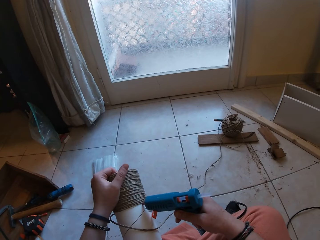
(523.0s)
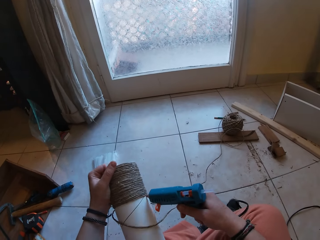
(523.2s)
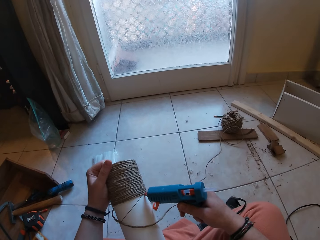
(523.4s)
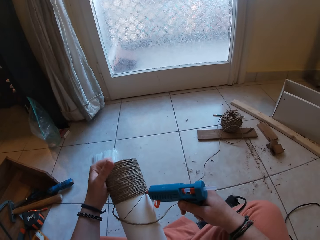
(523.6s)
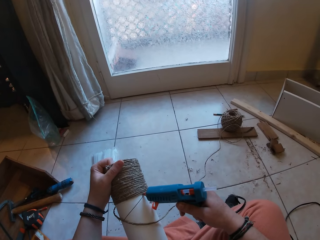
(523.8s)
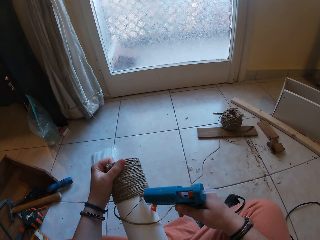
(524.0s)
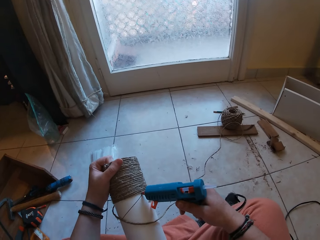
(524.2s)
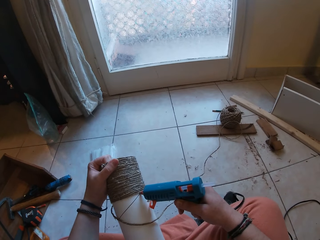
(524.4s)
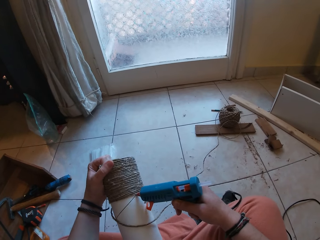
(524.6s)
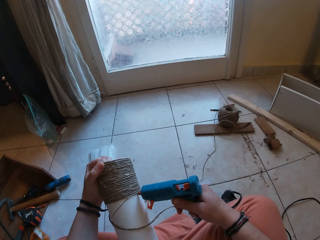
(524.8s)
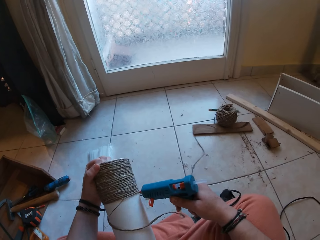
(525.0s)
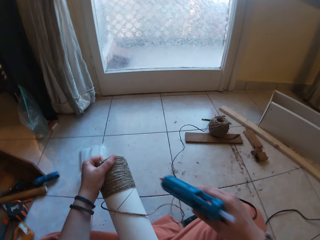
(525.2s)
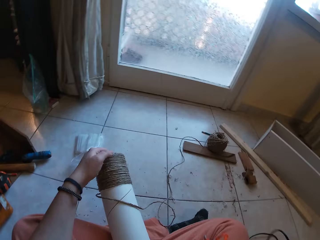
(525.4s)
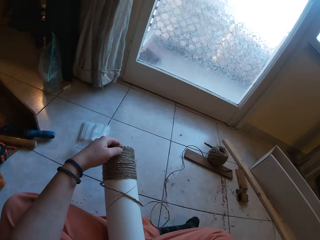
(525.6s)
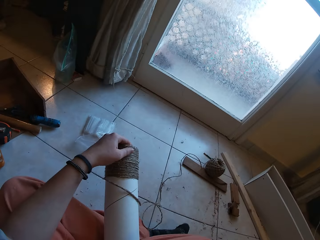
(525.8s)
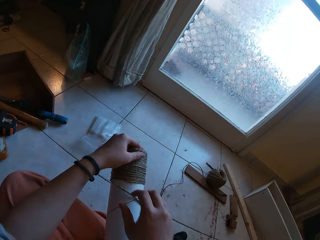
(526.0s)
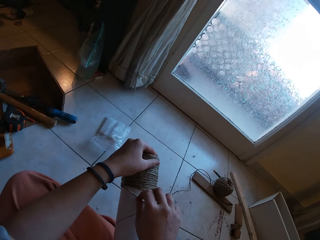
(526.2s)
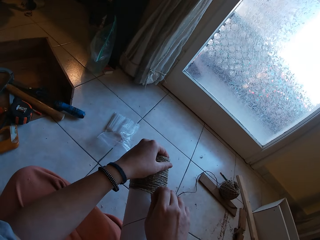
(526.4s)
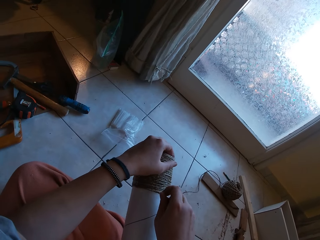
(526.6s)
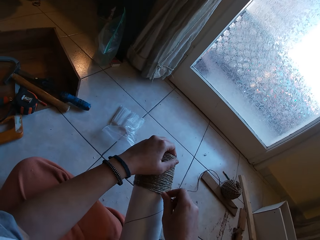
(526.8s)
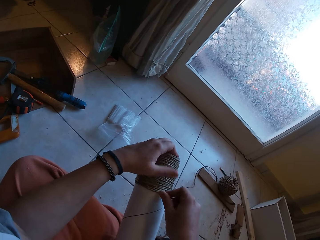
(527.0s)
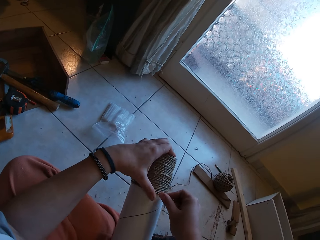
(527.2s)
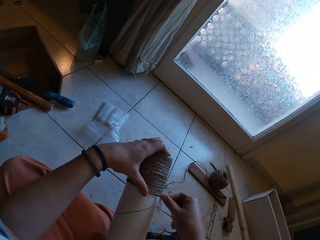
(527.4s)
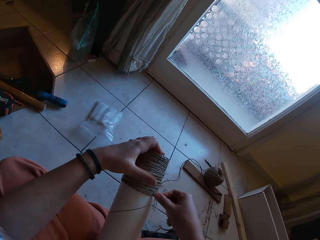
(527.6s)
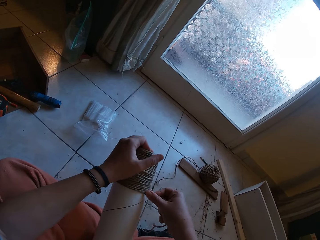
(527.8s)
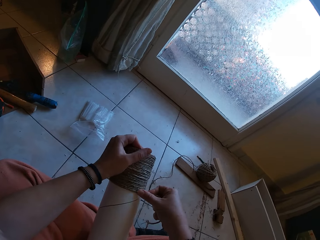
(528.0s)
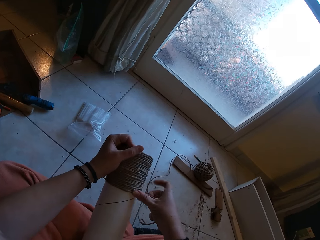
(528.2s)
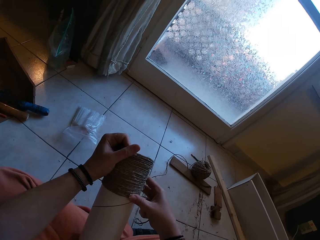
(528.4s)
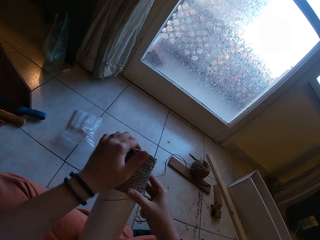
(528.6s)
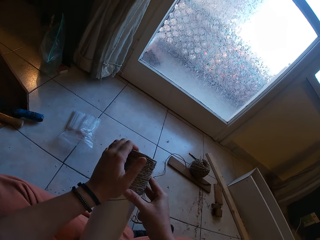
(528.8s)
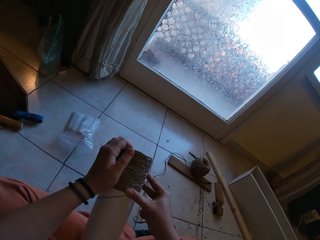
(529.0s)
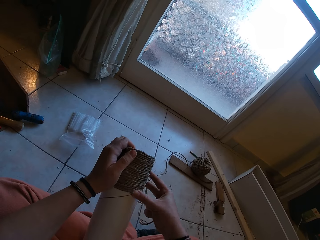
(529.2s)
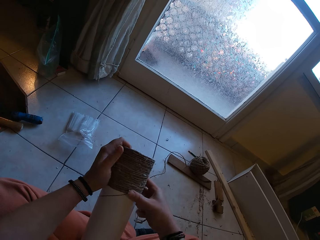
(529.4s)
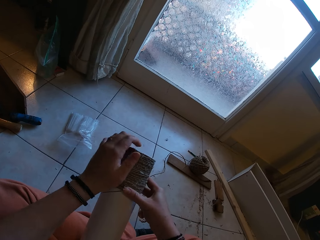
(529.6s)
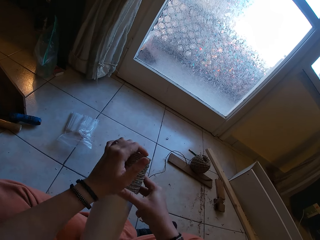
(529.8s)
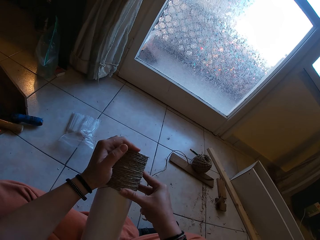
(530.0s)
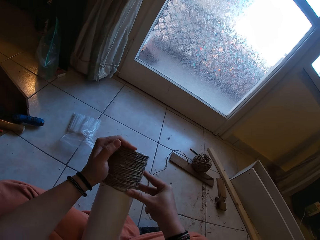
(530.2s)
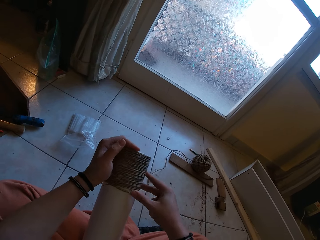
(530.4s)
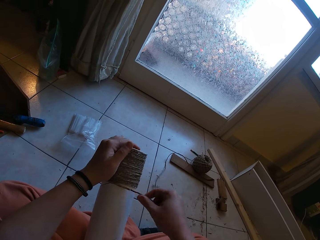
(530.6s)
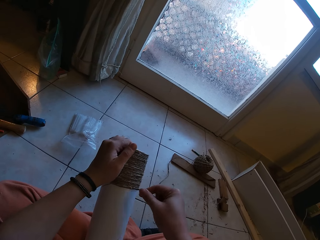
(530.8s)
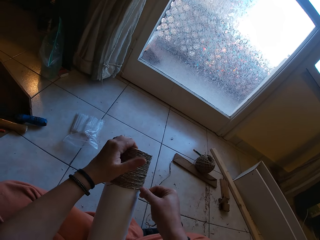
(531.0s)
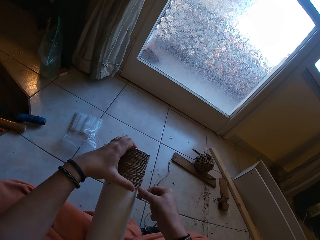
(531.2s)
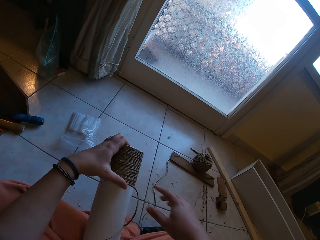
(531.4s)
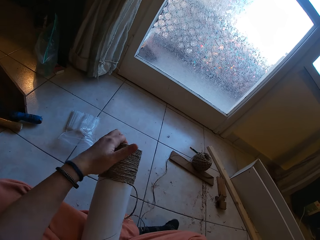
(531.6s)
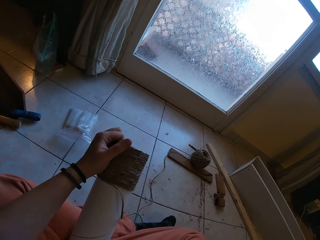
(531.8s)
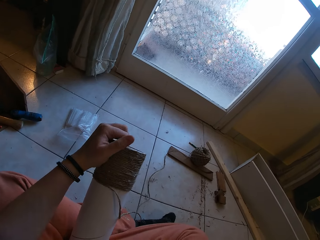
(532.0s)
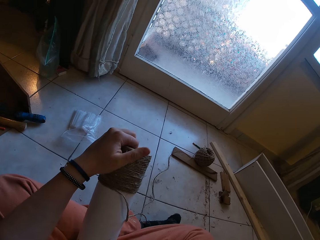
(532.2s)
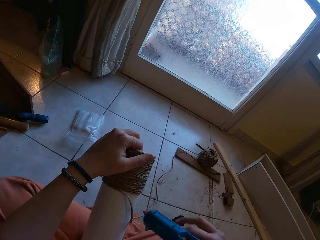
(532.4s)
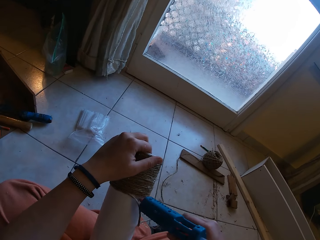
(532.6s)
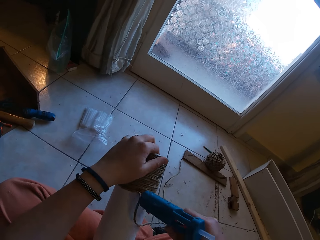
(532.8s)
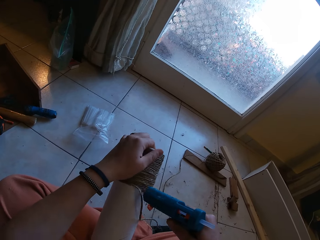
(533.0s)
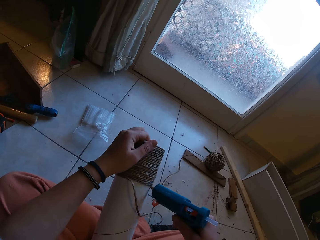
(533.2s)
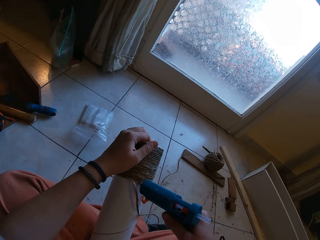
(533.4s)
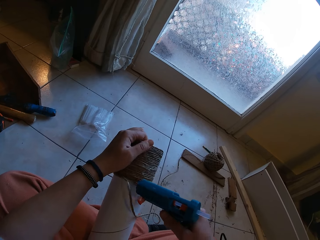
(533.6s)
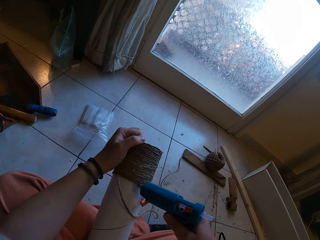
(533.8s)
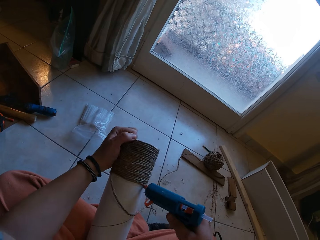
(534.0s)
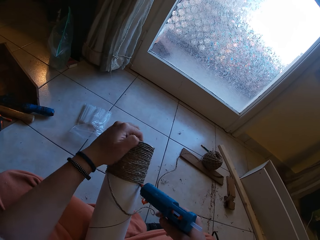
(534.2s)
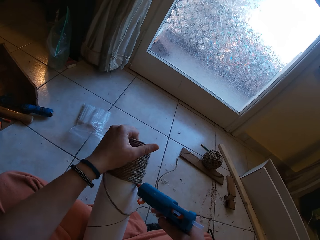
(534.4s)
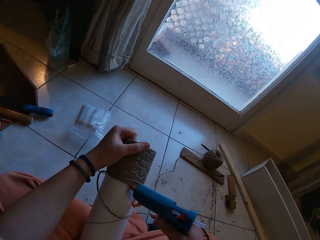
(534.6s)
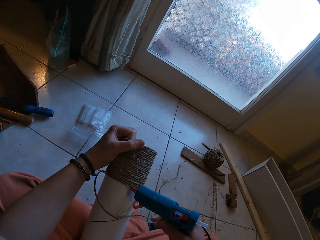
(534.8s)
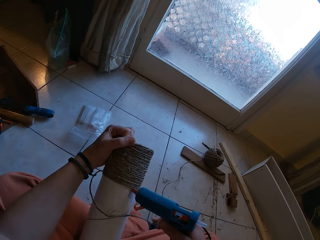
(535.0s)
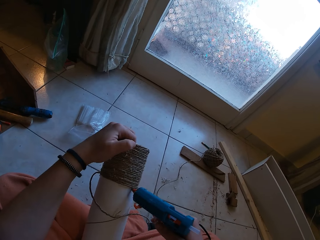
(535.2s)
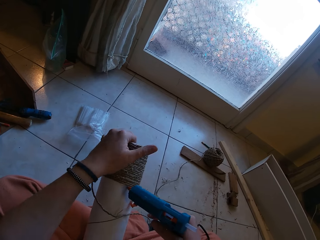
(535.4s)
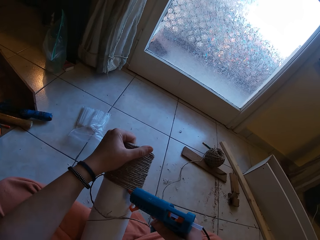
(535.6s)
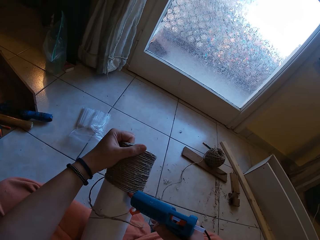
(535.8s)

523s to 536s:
The camera wearer puts the glue gun on the lap. She fits the sisal yarn around the paper tube. She gums the rope on the craft with both hands. She picks up the glue gun. She applies glue on the craft with the glue gun in her right hand.

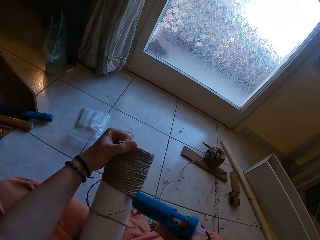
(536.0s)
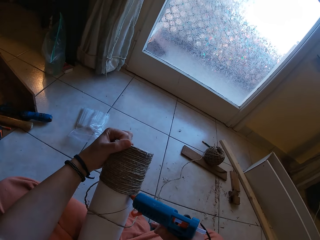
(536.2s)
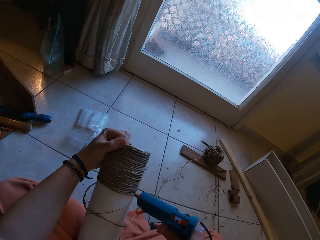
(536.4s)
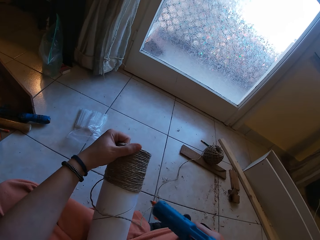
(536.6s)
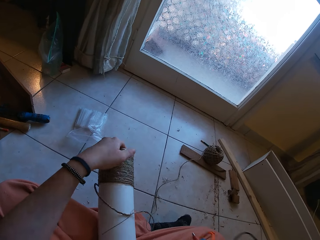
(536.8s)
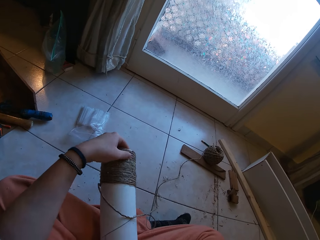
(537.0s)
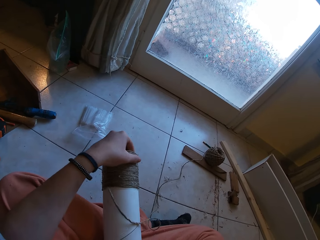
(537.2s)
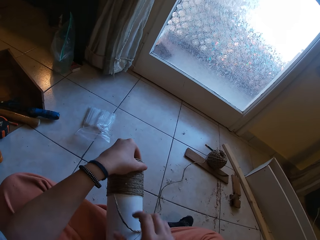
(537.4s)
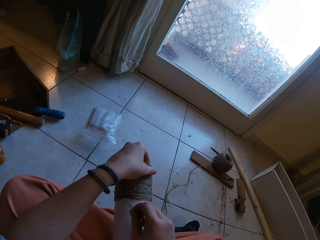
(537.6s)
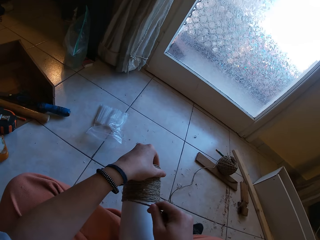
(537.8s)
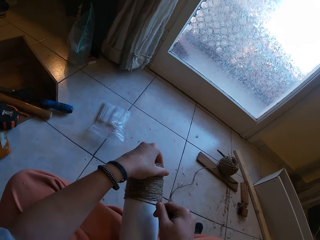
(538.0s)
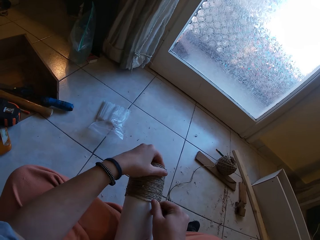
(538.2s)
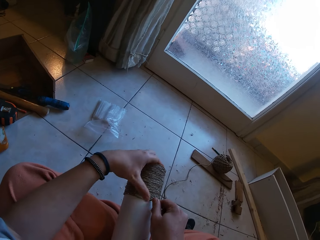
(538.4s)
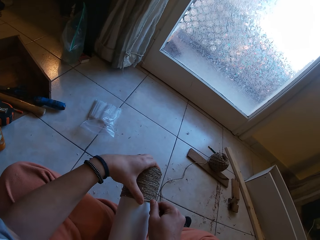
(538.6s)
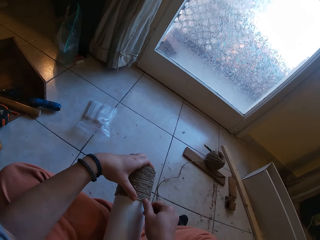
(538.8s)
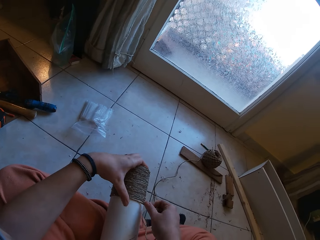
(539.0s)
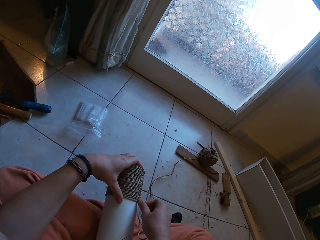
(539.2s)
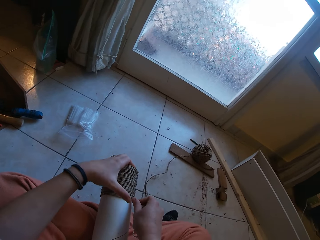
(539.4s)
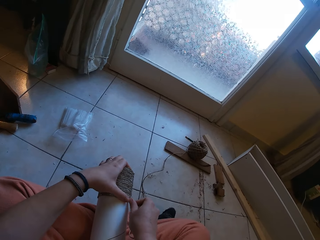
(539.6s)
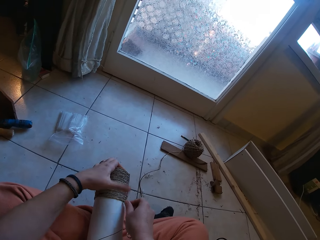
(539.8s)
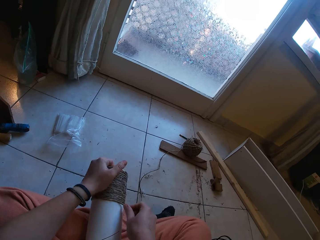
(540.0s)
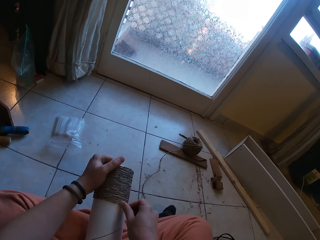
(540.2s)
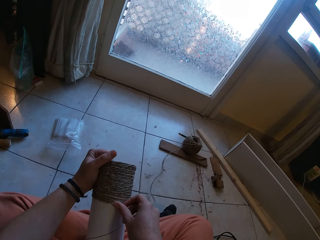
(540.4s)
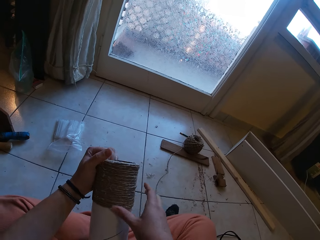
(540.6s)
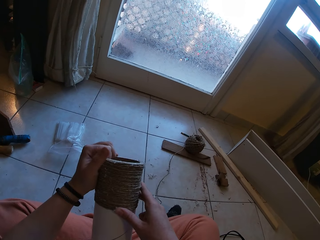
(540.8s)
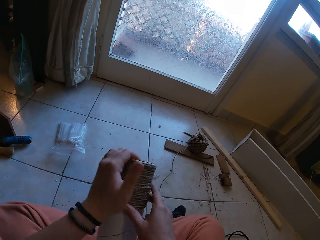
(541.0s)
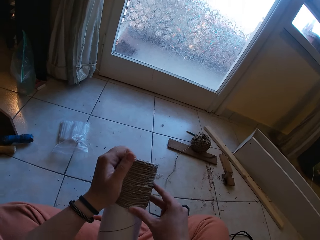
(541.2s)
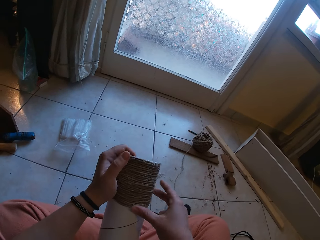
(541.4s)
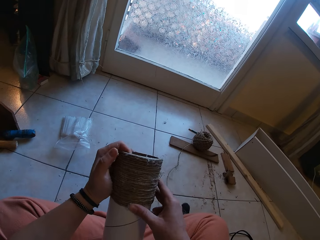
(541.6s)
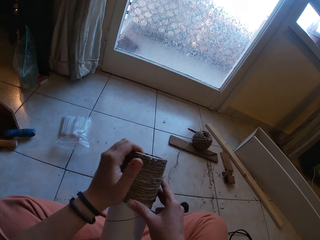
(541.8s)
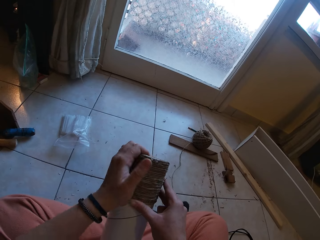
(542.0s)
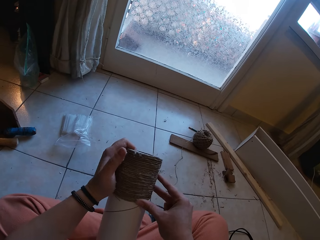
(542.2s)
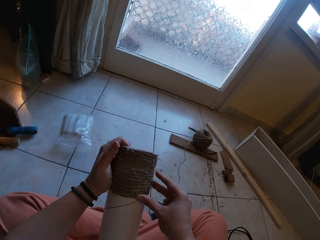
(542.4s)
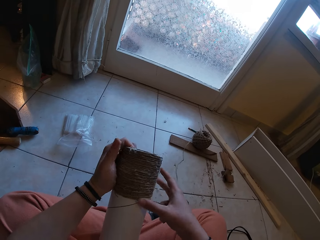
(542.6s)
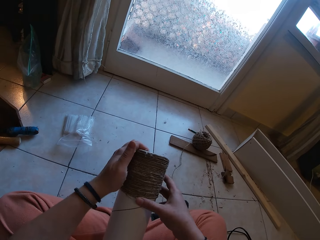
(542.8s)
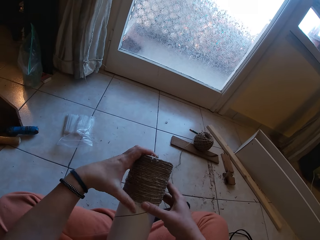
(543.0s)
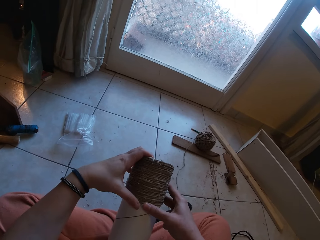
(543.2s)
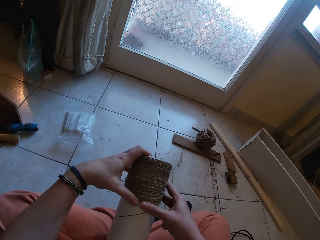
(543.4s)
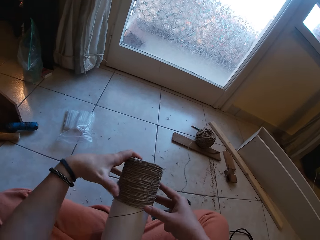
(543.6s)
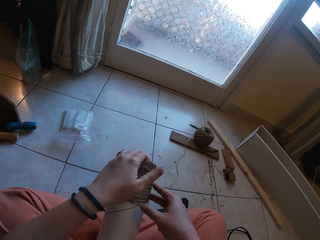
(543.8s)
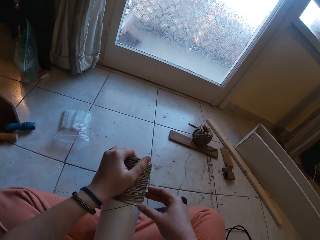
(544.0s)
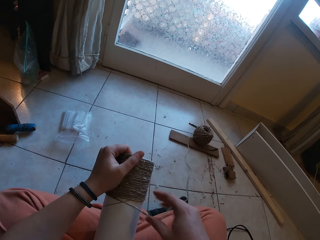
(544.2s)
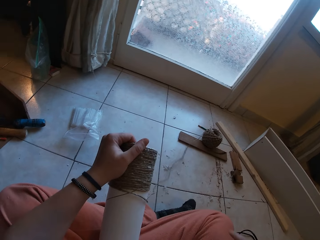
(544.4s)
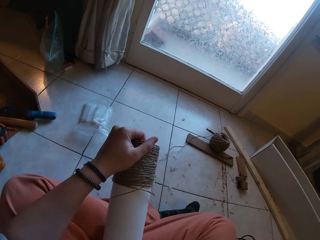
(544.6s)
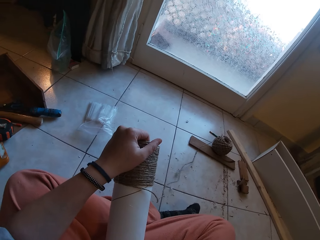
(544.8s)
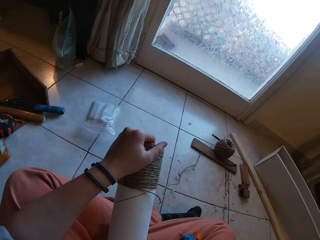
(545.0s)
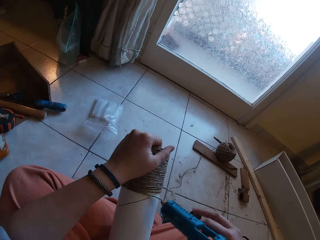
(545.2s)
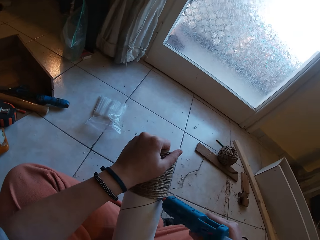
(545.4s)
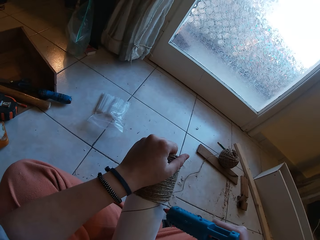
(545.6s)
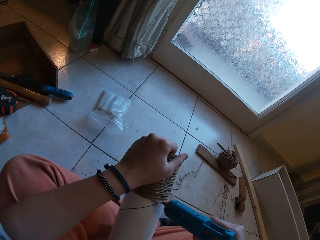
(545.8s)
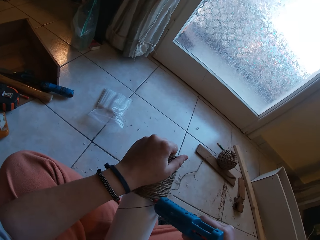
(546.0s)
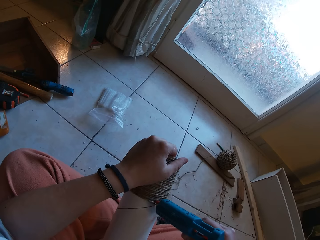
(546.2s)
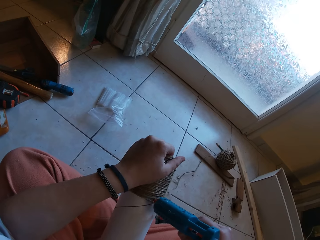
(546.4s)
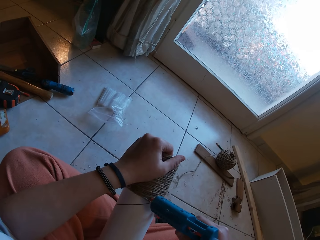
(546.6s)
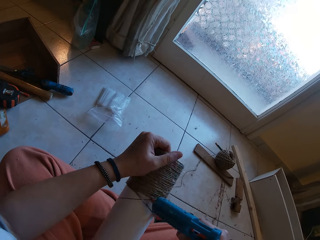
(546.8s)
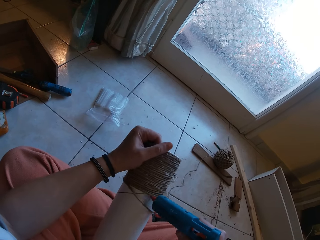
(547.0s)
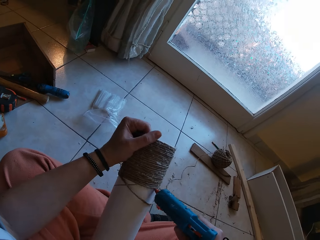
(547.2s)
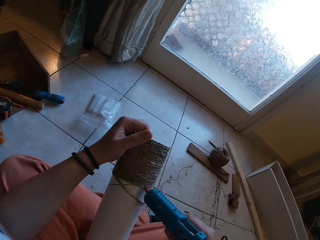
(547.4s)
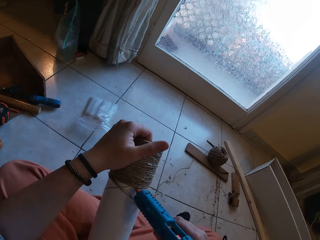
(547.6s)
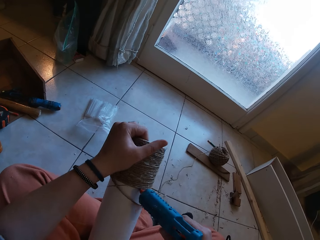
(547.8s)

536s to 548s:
The camera wearer puts the glue gun on the lap. She fits the sisal yarn around the paper tube. She gums the rope on the craft with both hands. She picks up the glue gun. She applies glue on the craft with the glue gun in her right hand.
